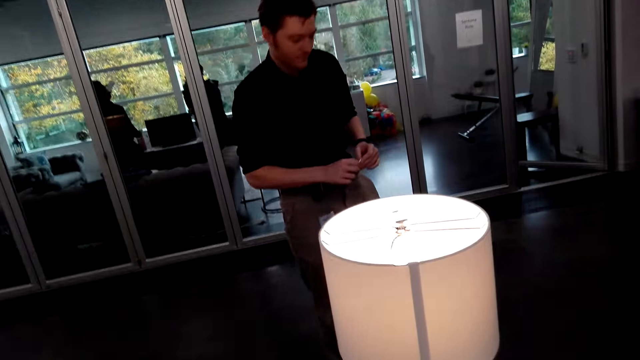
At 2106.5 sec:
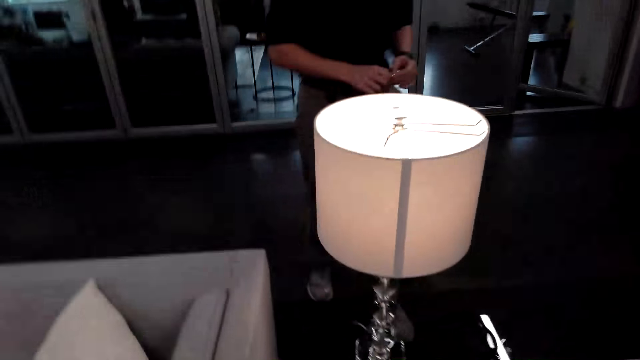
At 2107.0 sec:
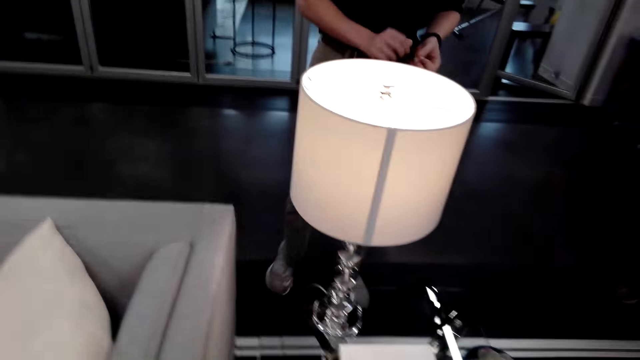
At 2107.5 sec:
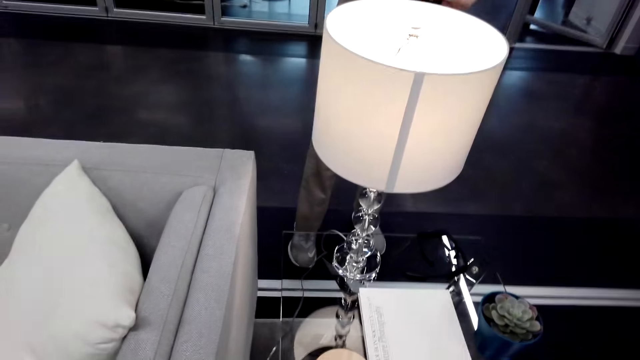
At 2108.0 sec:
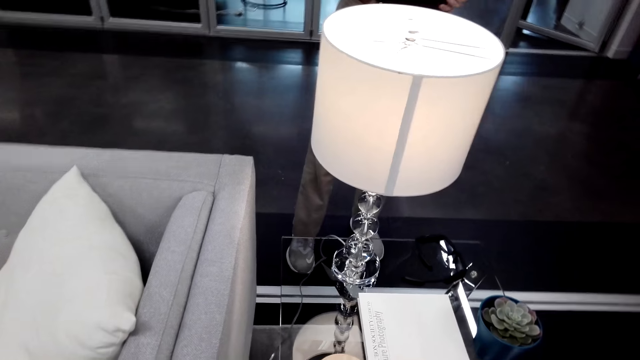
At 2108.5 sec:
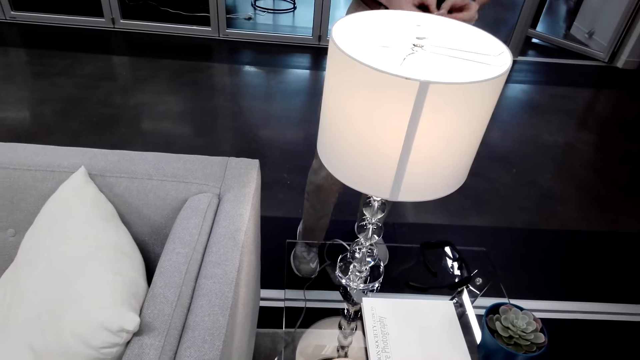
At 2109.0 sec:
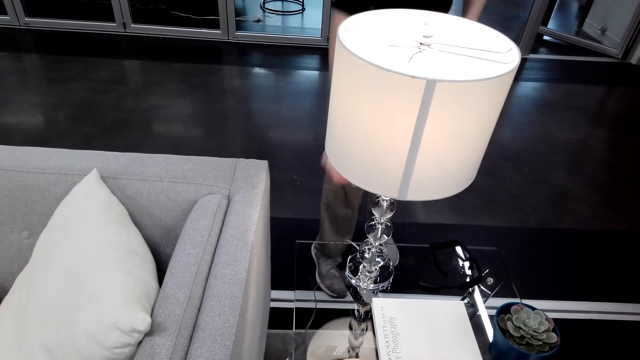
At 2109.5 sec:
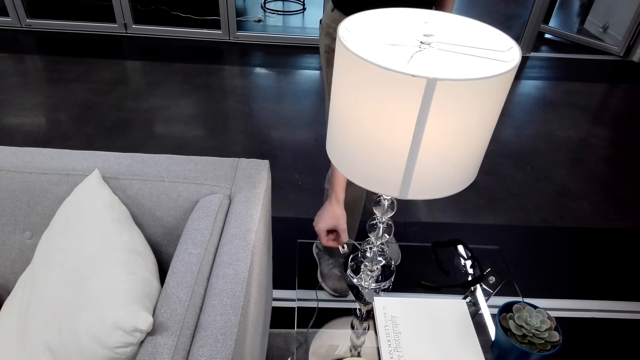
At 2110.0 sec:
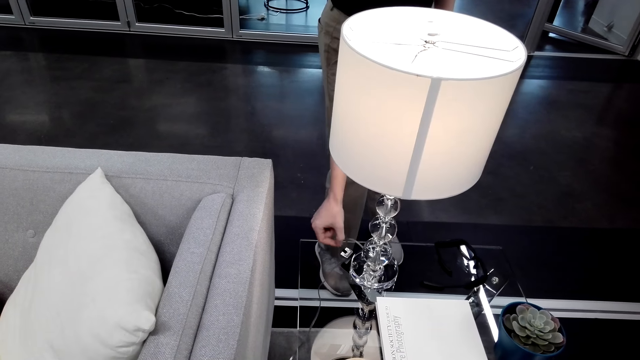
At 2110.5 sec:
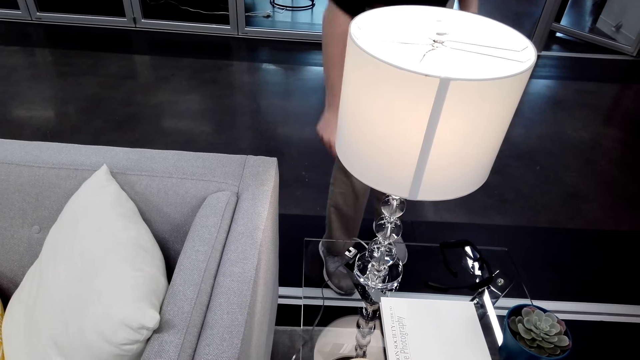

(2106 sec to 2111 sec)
A man places something on a table.
